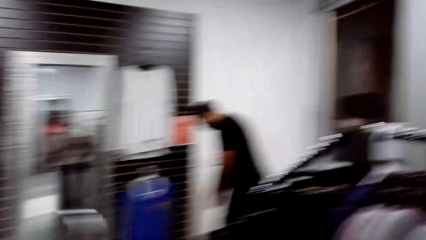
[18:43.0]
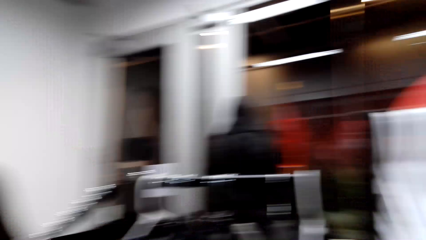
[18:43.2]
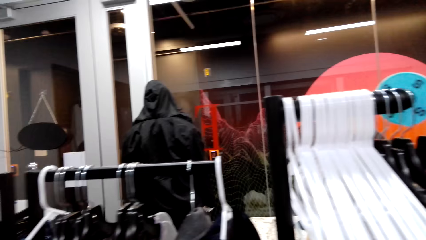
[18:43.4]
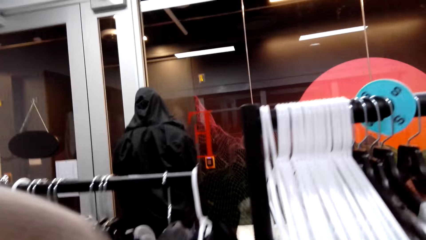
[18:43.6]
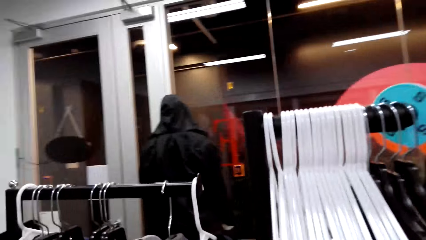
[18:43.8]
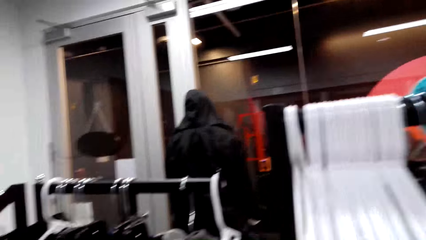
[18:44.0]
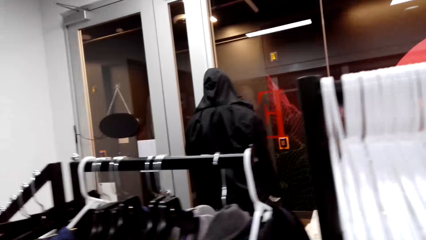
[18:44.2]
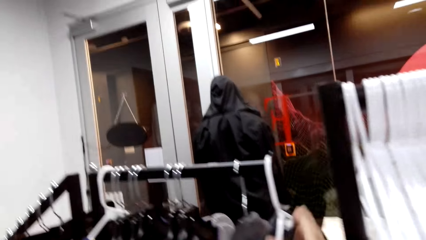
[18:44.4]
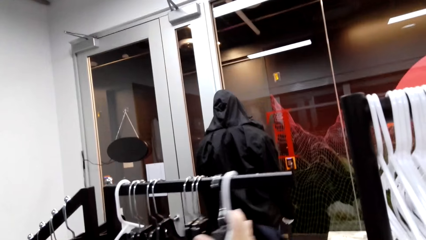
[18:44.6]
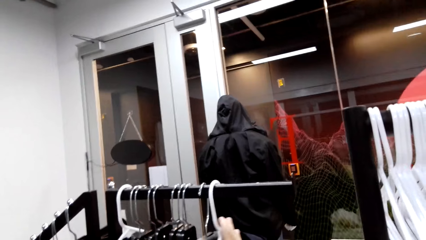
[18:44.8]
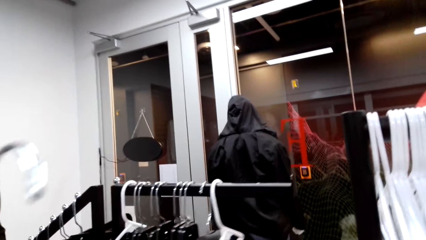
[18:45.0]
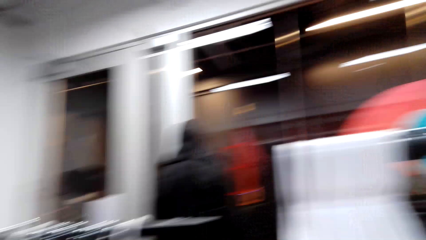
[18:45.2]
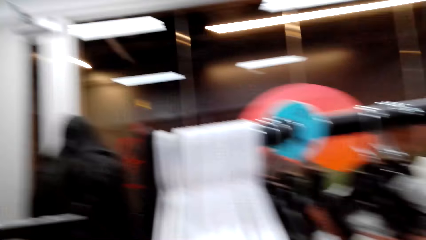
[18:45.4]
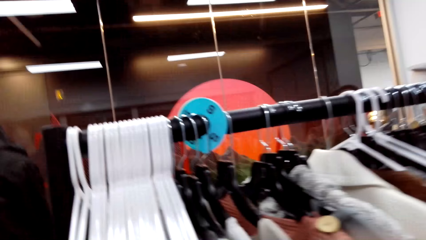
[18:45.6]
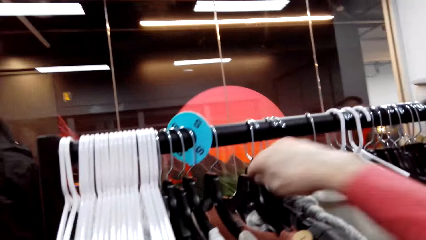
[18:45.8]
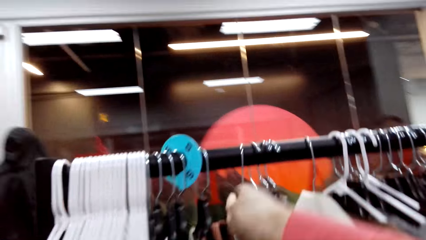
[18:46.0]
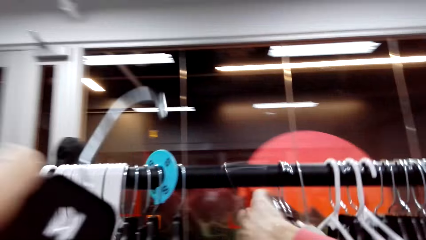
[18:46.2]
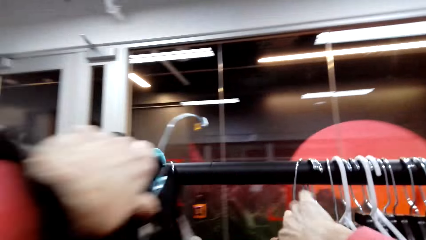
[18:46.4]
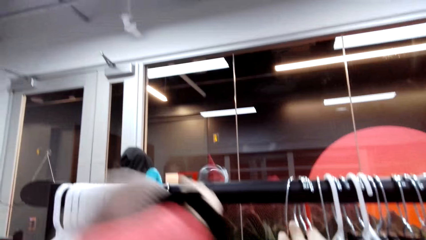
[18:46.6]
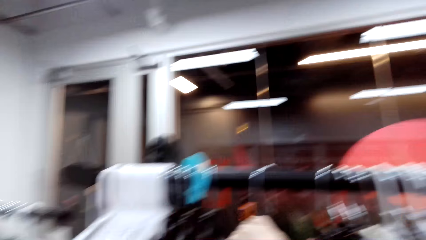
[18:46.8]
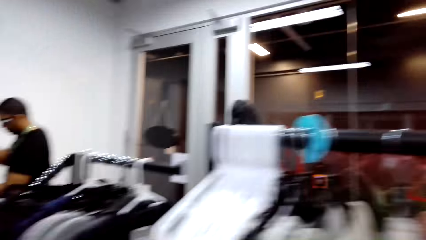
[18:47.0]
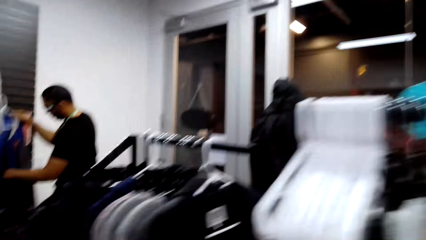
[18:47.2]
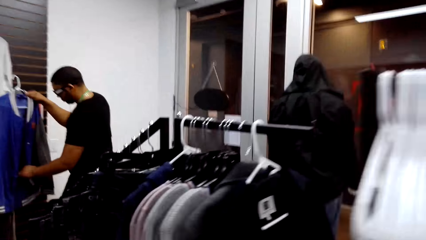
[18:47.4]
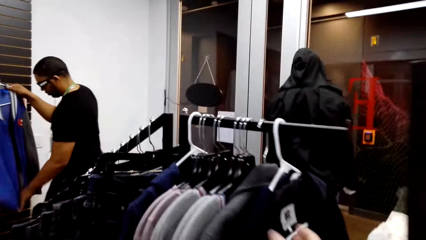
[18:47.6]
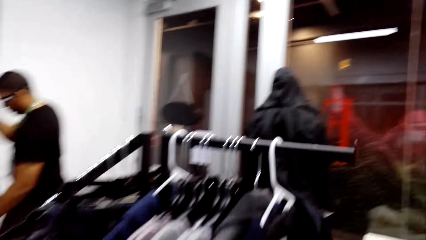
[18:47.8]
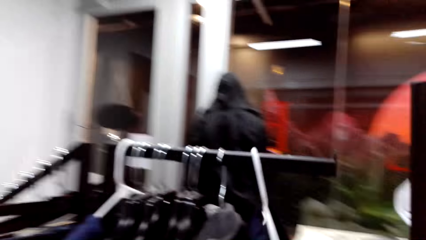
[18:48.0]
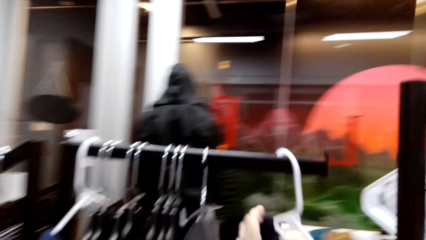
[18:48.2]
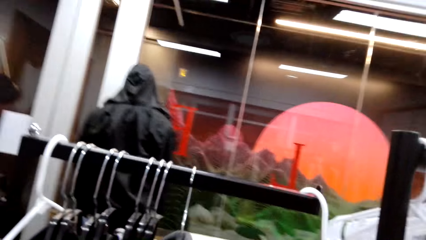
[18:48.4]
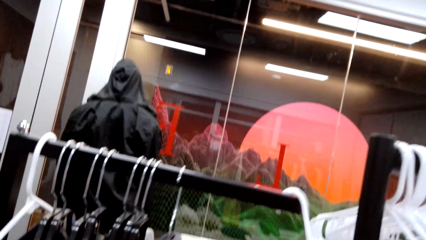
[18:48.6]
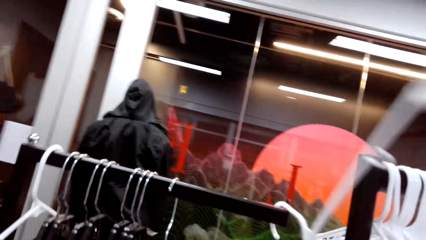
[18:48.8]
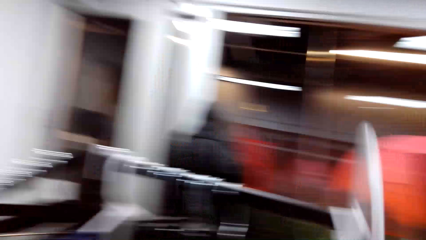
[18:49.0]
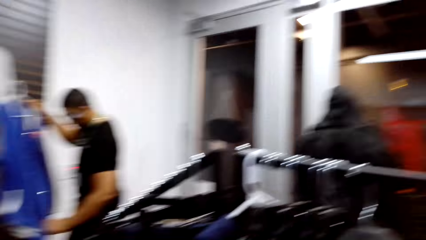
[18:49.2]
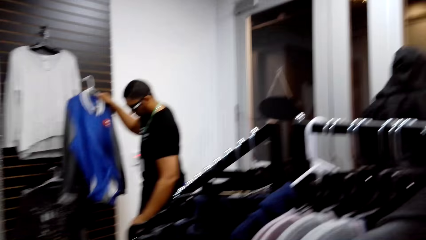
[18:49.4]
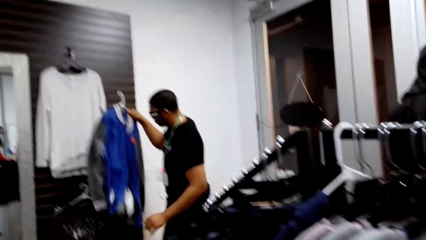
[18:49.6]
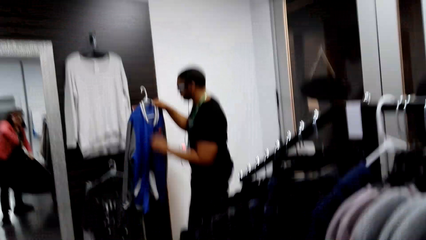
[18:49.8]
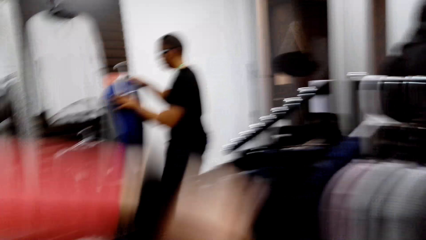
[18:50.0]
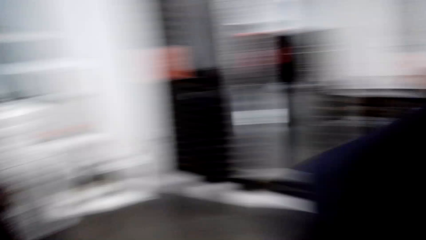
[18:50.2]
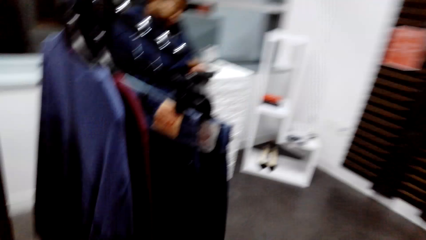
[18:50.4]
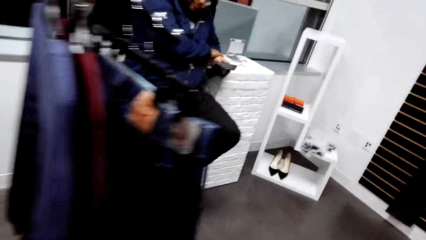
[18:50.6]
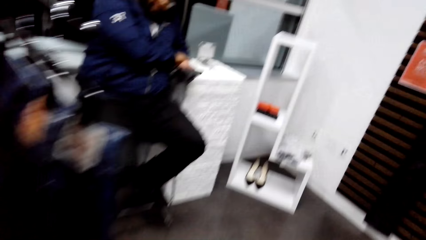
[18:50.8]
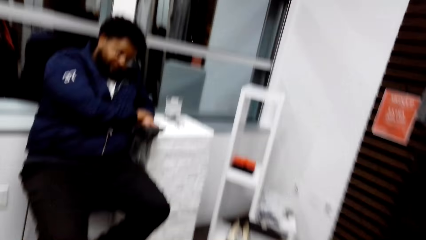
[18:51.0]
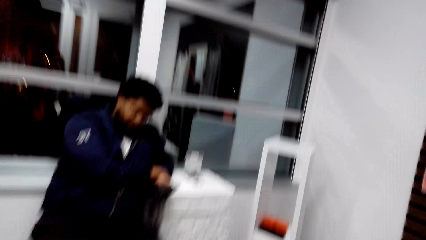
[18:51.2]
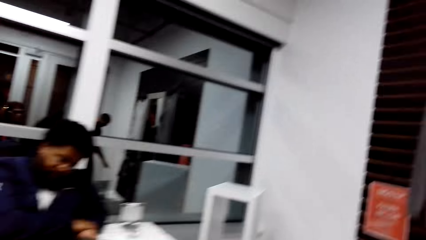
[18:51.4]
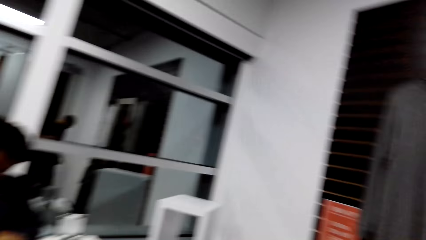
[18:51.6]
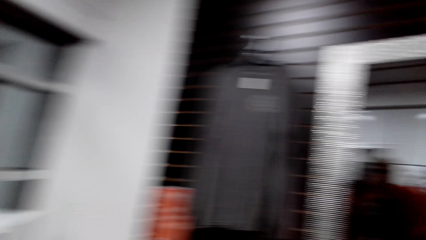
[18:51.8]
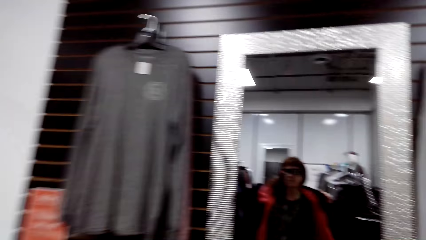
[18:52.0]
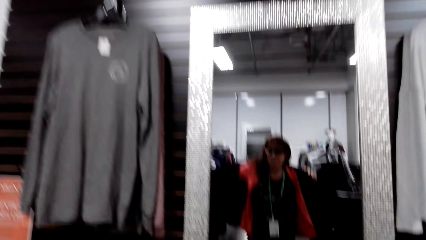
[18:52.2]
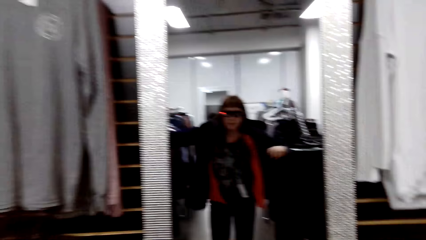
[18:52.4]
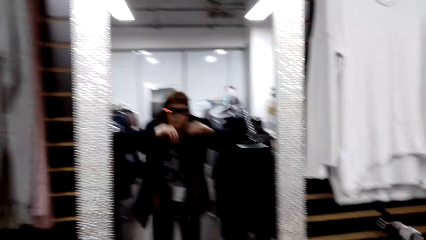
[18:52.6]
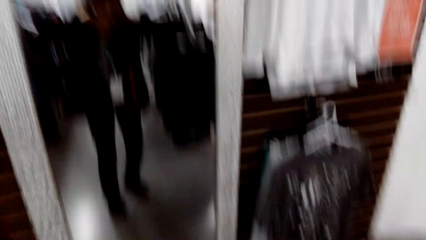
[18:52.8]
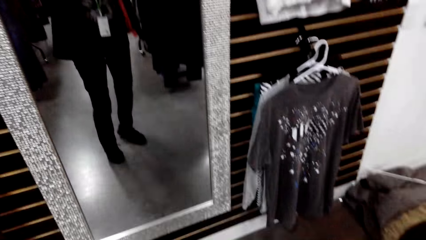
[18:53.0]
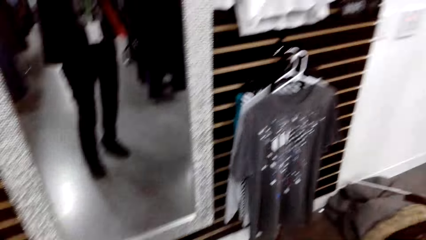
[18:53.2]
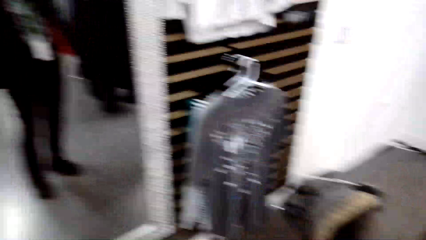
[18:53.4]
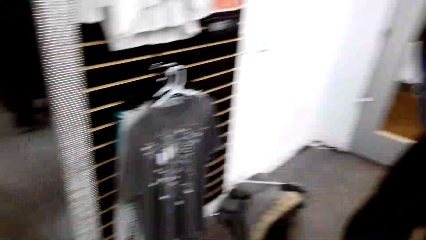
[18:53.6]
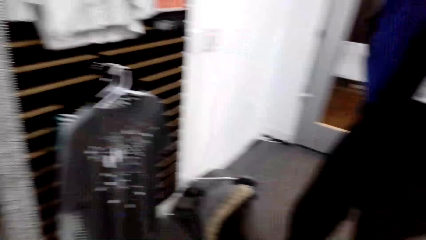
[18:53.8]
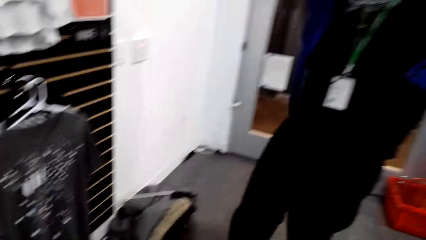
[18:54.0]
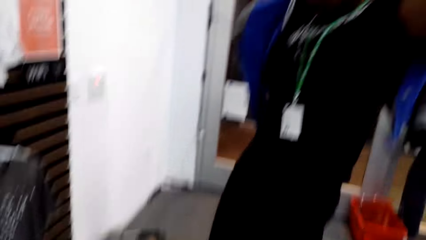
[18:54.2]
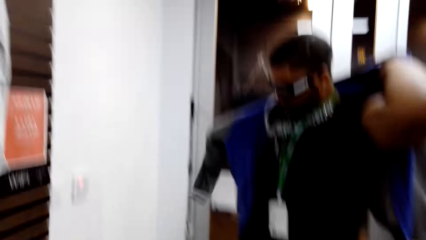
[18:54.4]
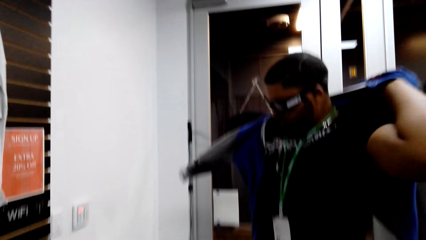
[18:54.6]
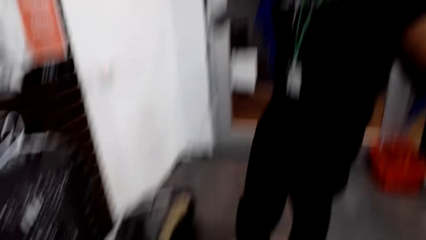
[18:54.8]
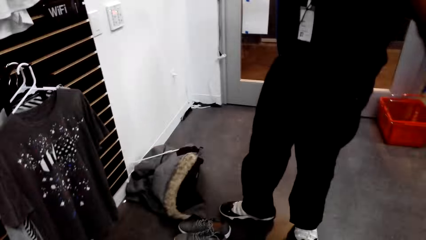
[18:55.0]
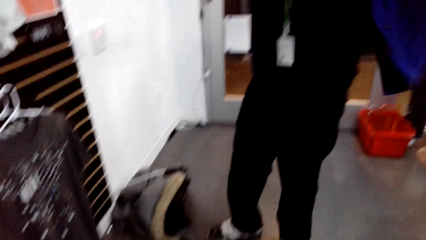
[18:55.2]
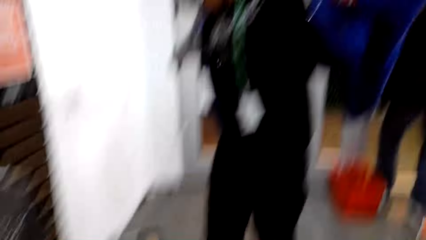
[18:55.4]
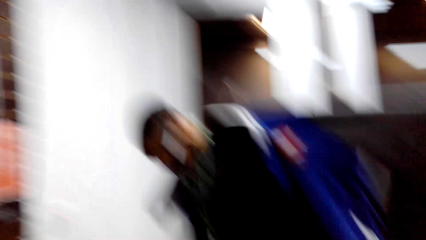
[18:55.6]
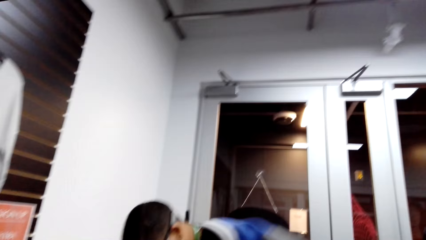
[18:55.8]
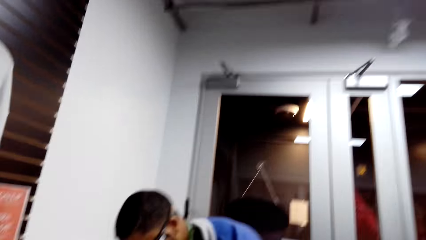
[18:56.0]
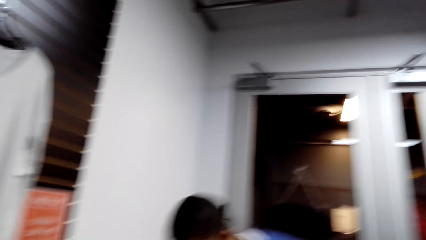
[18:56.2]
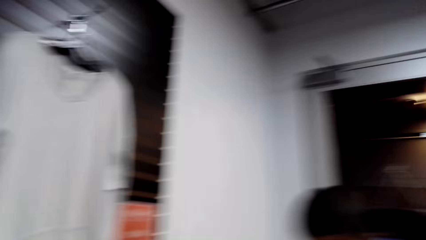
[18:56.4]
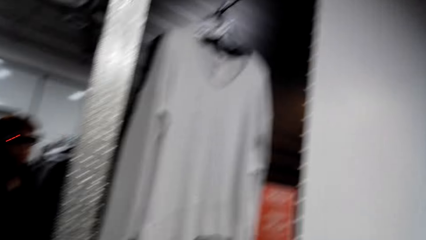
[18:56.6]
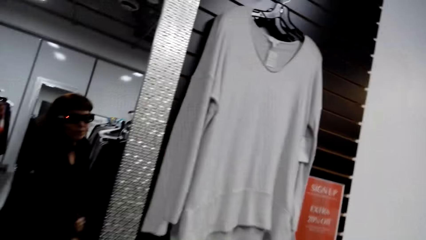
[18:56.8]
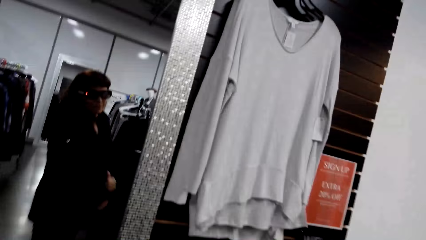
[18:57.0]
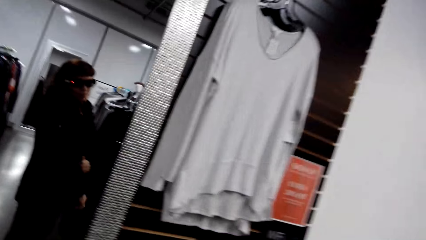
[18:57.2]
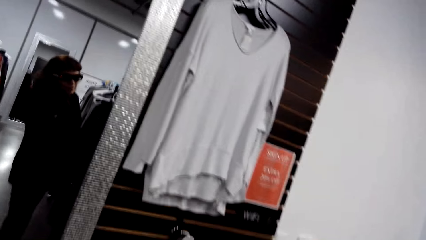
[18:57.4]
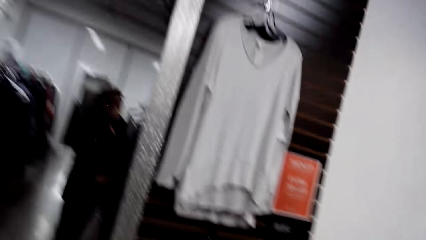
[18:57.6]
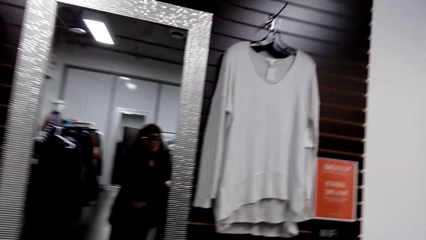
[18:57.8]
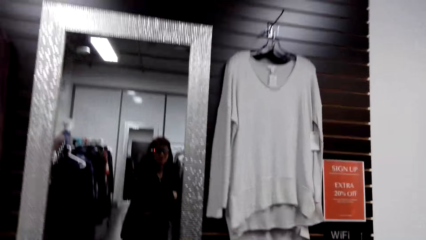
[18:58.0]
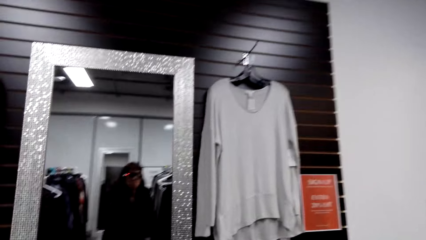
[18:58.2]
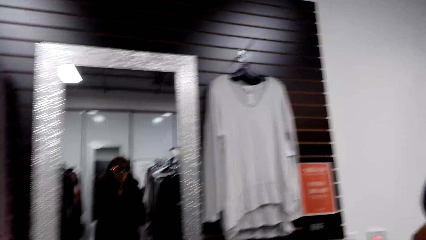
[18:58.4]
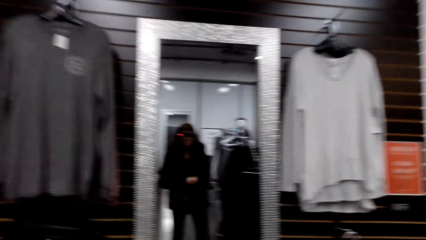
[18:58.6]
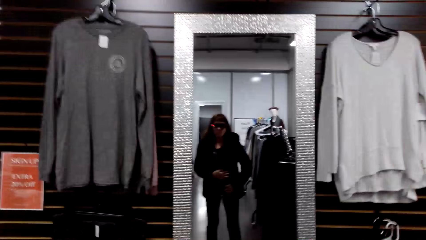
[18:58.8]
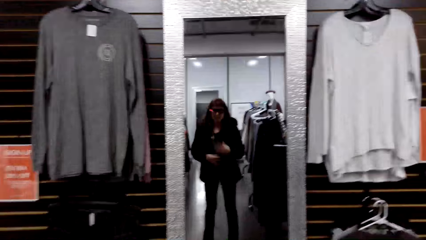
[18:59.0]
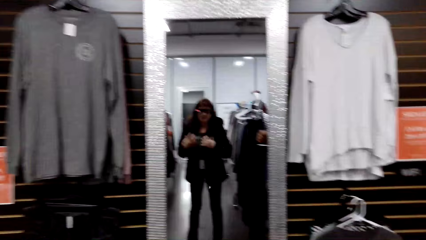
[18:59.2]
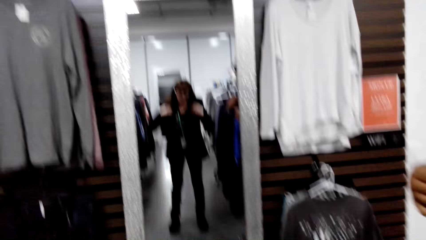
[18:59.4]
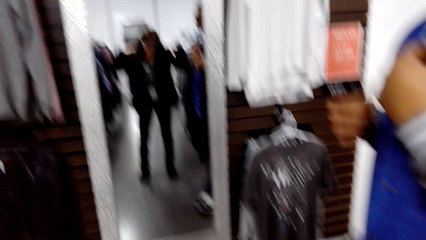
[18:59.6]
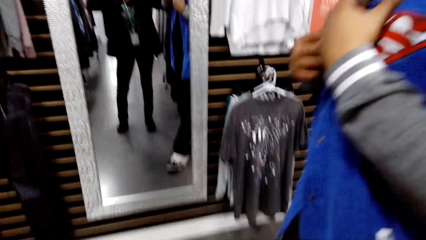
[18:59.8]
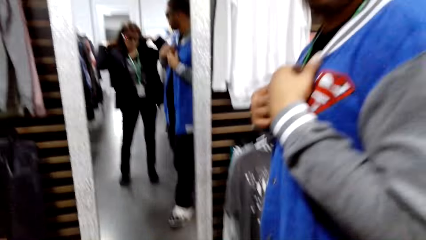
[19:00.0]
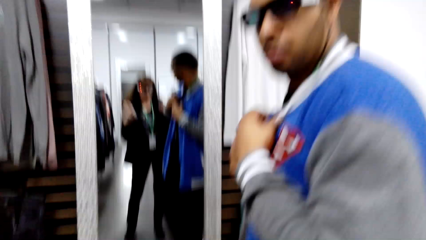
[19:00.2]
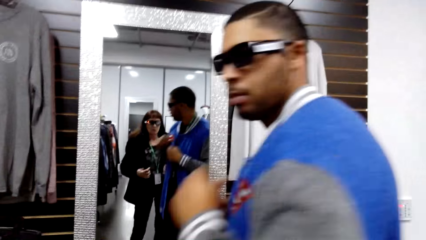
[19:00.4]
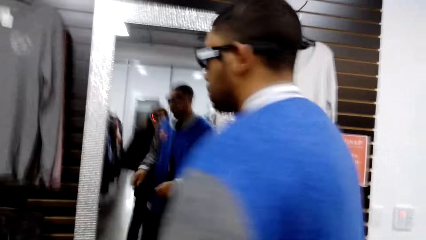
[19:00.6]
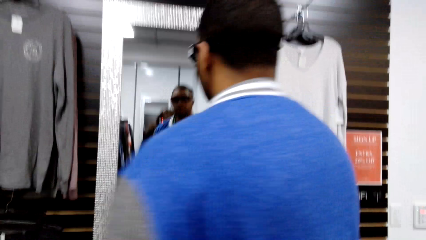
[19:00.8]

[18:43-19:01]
The camera wearer hangs a hanger on the hanging line. She holds the clothes on the hanger. She moves hangers on the hanging line. She hangs a hanger on the hanging line. She looks around the boutique. She looks at herself in the mirror. A man wears a jumper sweater. The camera wearer looks at the mirror. She touches her coat.
